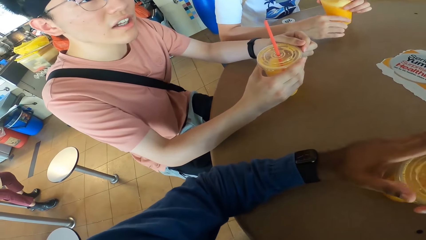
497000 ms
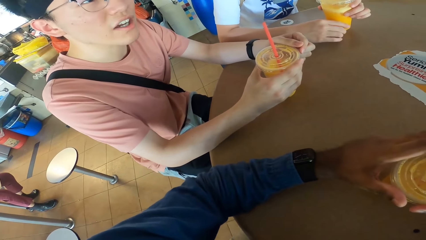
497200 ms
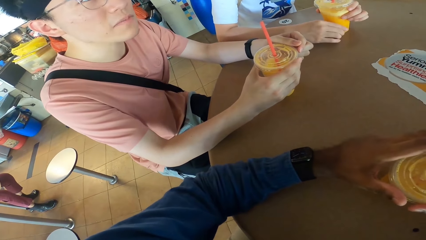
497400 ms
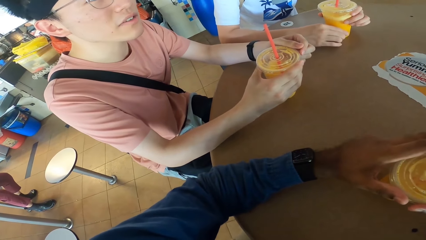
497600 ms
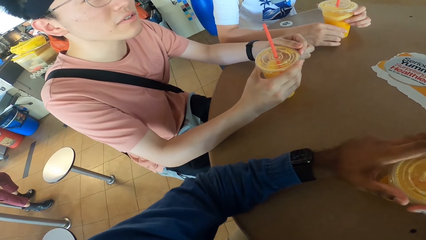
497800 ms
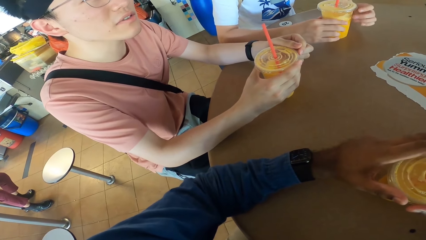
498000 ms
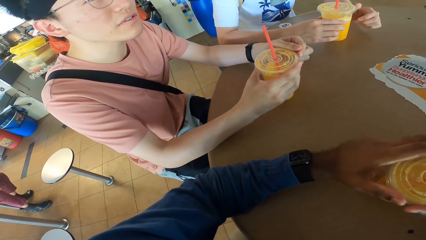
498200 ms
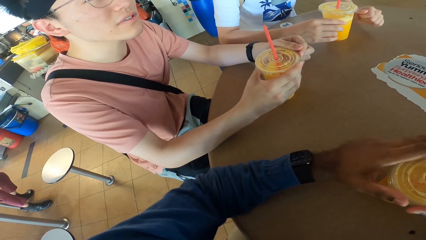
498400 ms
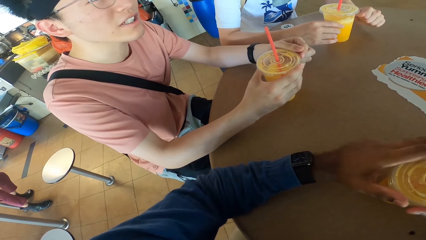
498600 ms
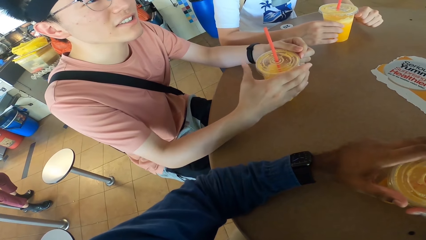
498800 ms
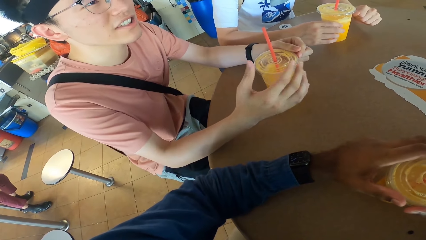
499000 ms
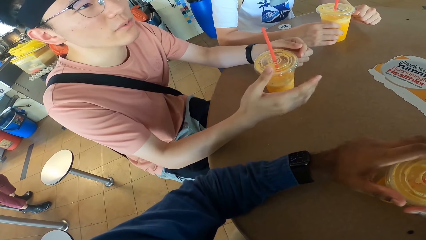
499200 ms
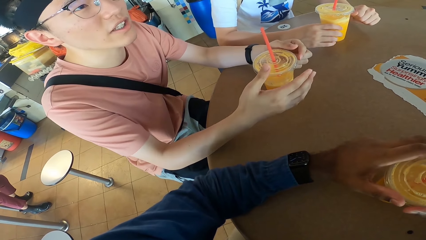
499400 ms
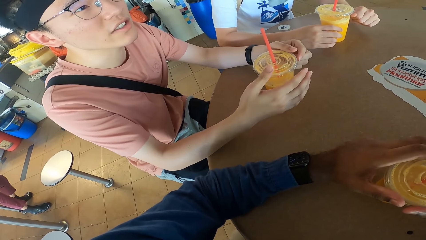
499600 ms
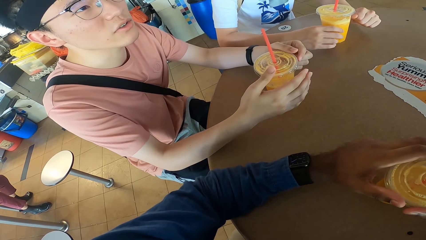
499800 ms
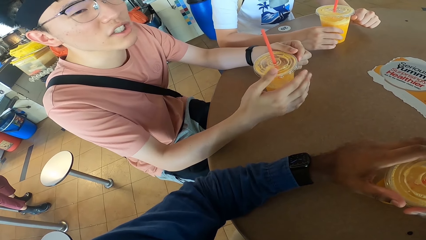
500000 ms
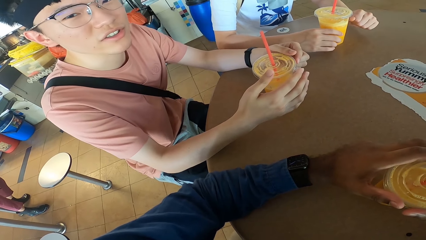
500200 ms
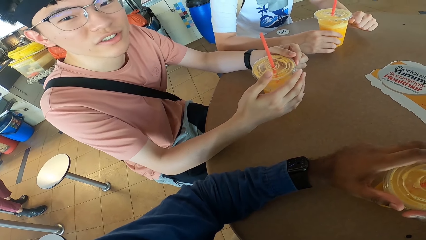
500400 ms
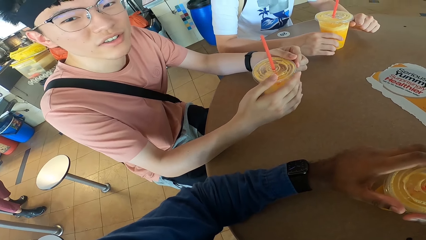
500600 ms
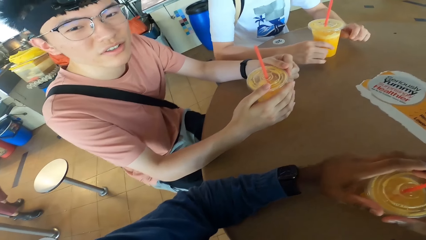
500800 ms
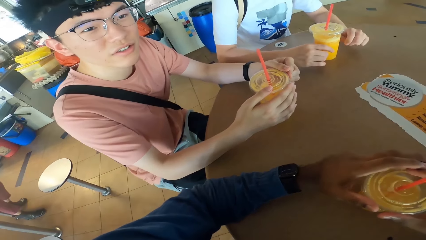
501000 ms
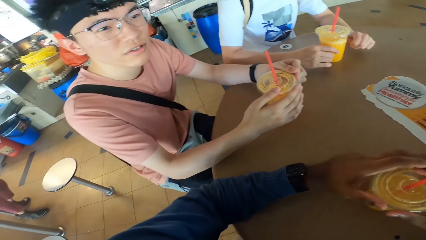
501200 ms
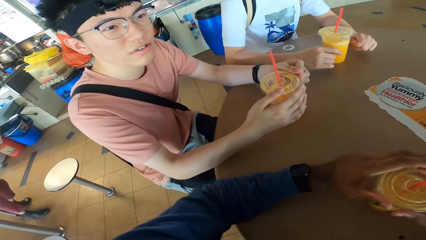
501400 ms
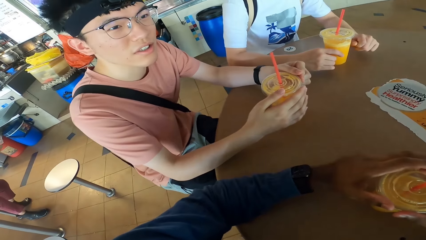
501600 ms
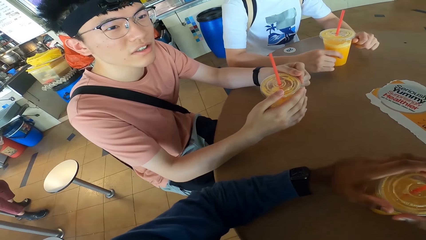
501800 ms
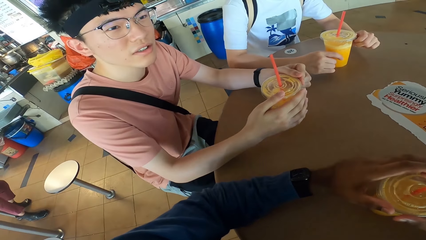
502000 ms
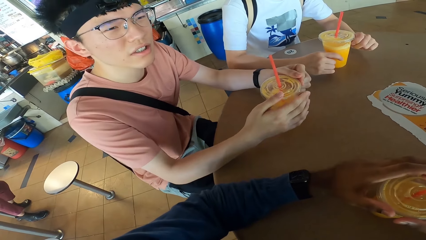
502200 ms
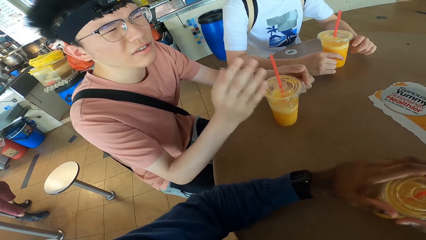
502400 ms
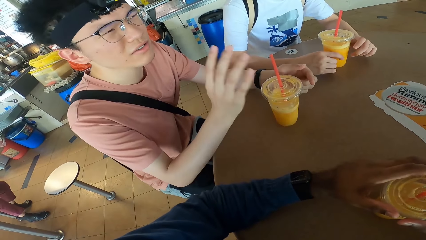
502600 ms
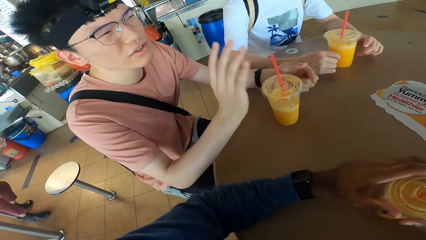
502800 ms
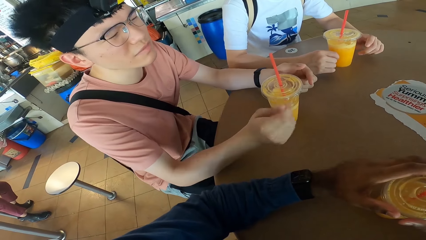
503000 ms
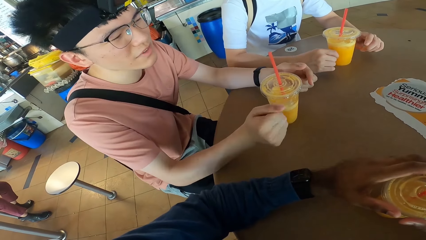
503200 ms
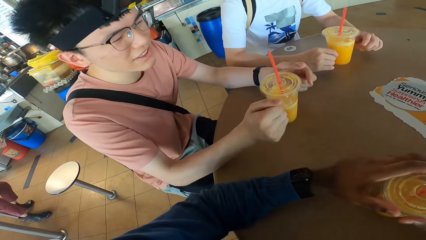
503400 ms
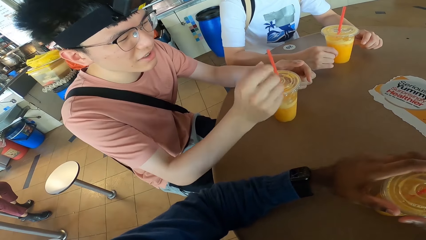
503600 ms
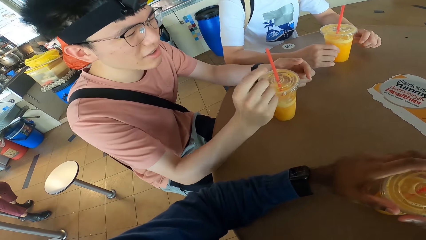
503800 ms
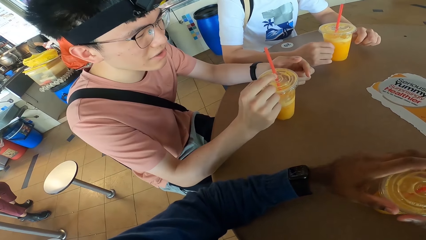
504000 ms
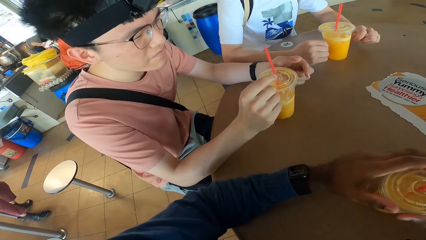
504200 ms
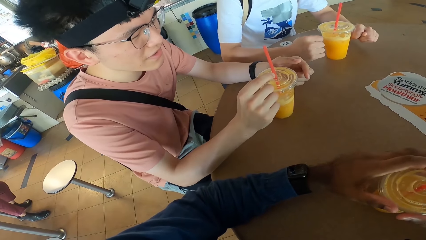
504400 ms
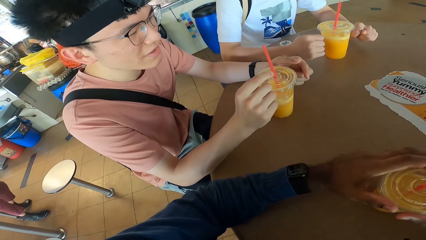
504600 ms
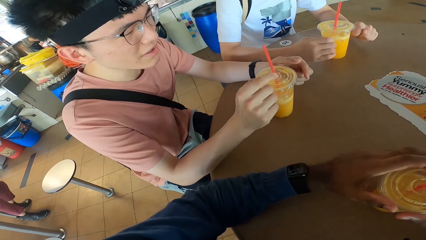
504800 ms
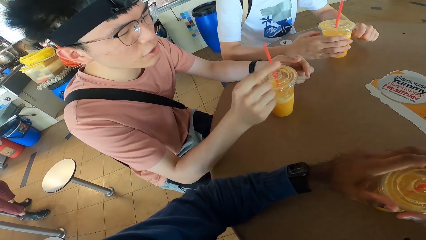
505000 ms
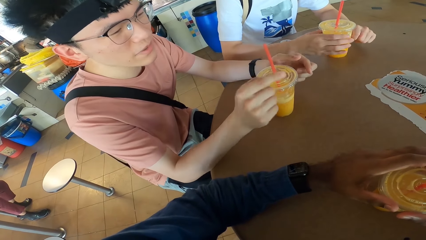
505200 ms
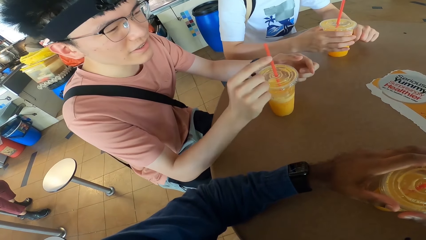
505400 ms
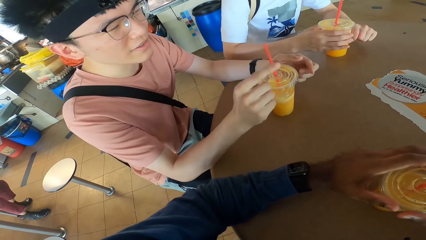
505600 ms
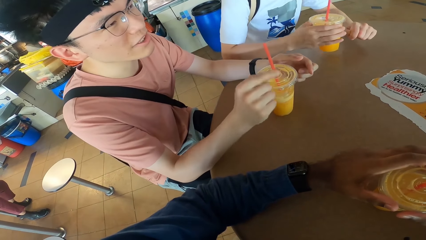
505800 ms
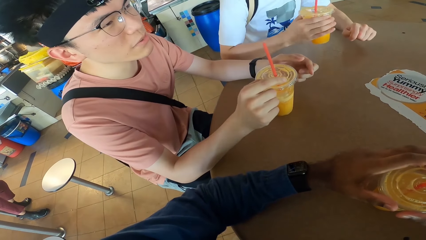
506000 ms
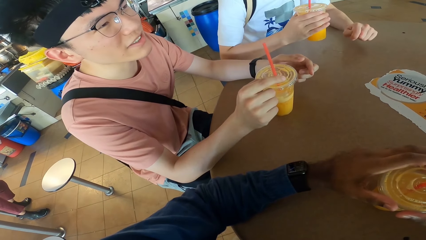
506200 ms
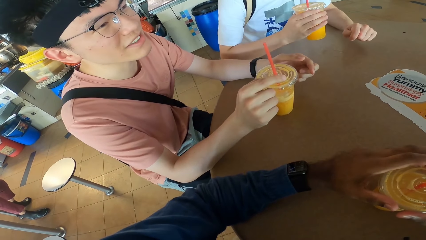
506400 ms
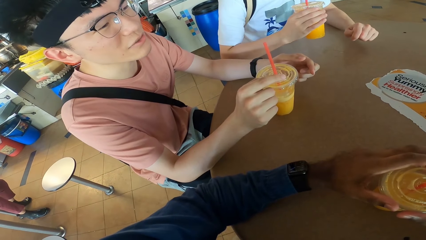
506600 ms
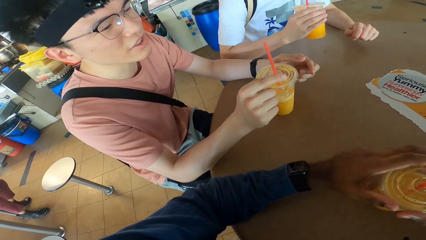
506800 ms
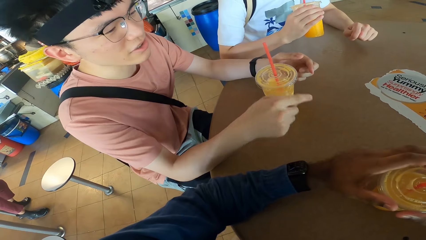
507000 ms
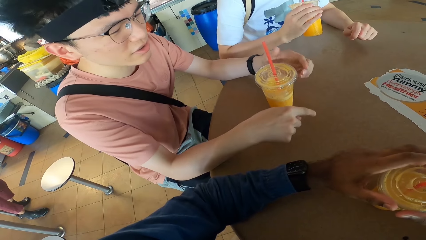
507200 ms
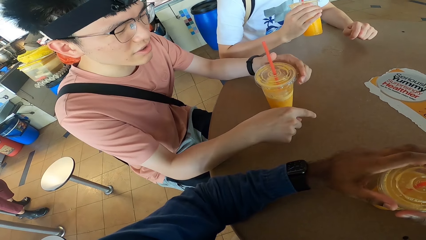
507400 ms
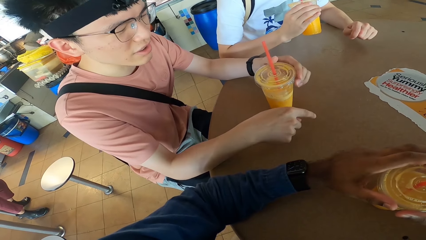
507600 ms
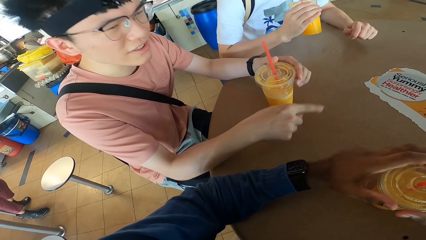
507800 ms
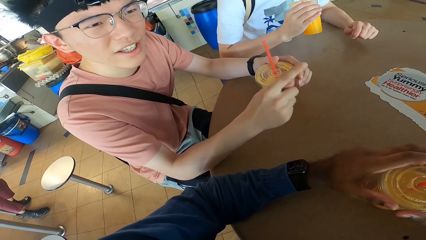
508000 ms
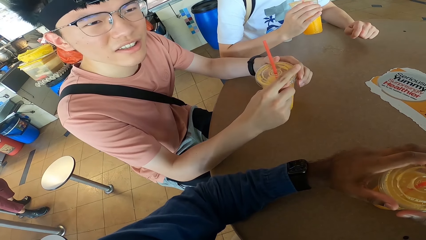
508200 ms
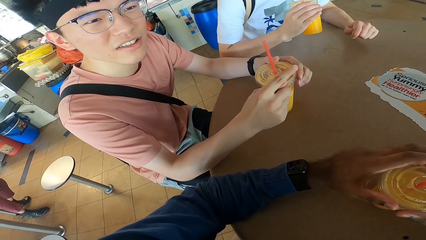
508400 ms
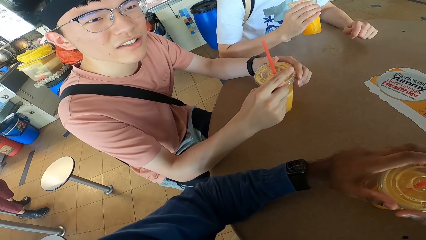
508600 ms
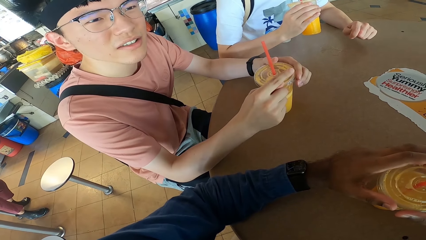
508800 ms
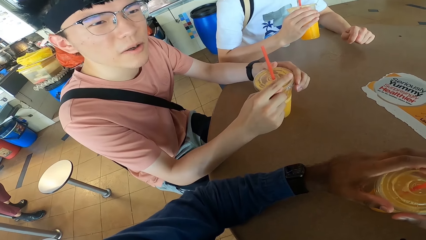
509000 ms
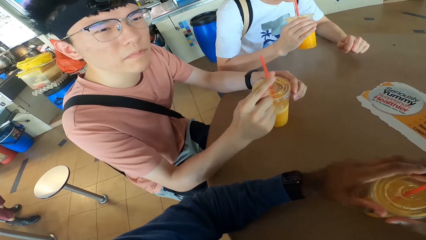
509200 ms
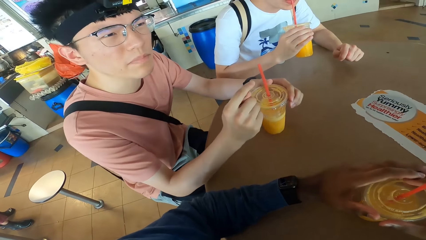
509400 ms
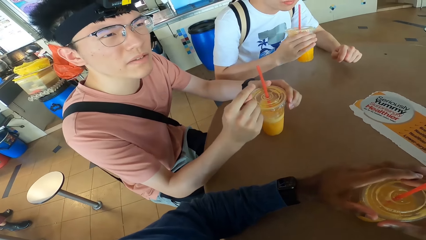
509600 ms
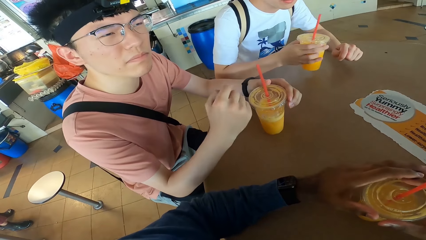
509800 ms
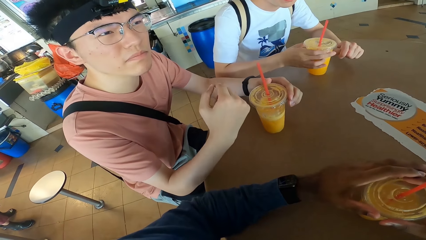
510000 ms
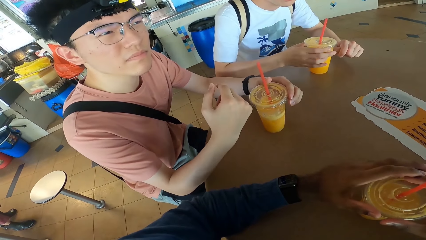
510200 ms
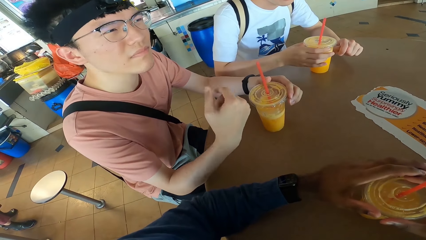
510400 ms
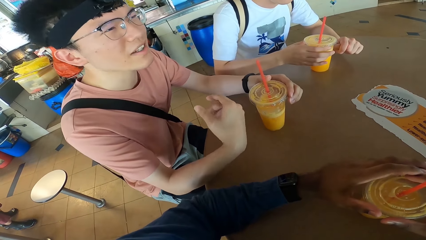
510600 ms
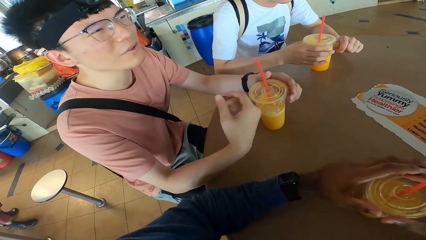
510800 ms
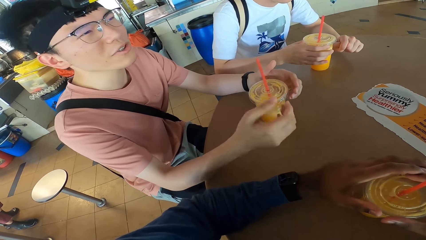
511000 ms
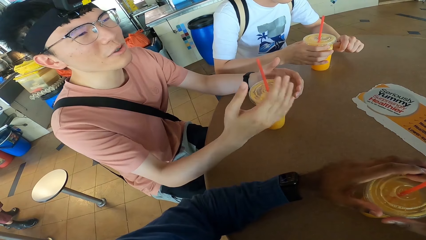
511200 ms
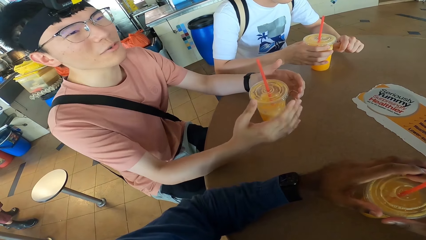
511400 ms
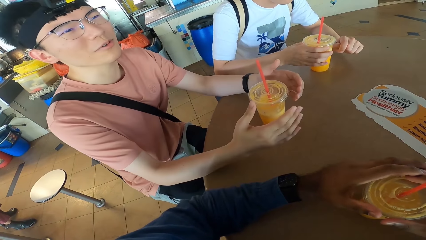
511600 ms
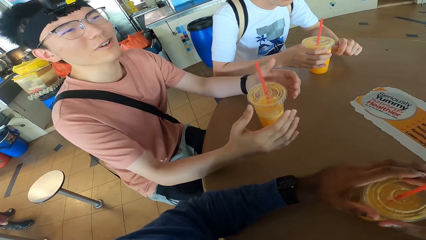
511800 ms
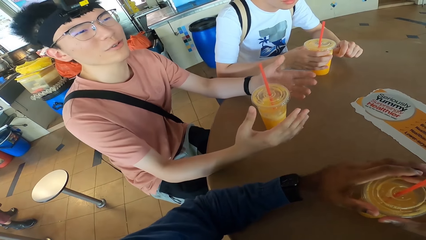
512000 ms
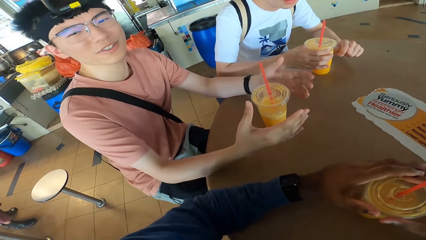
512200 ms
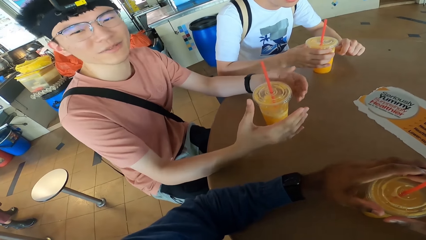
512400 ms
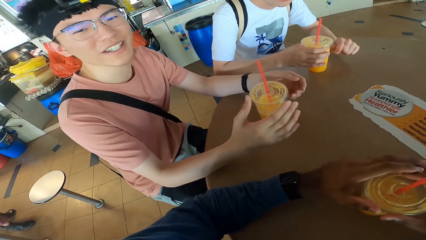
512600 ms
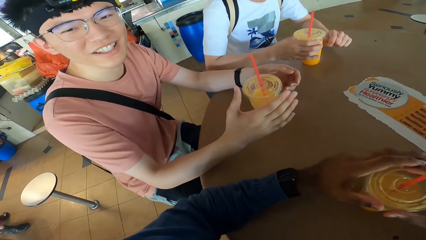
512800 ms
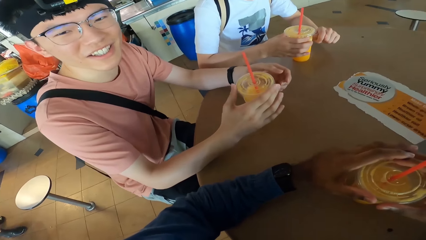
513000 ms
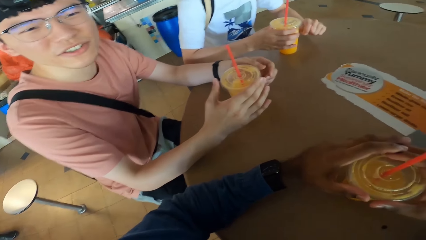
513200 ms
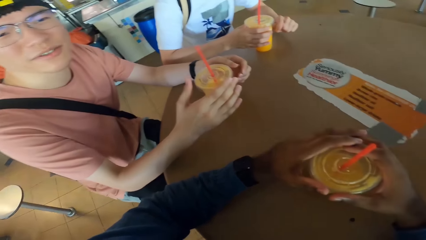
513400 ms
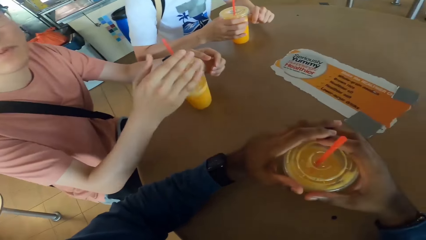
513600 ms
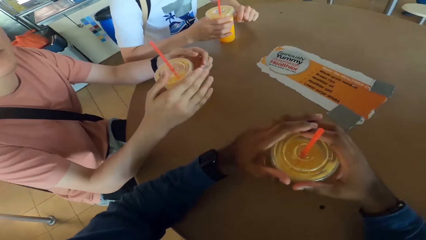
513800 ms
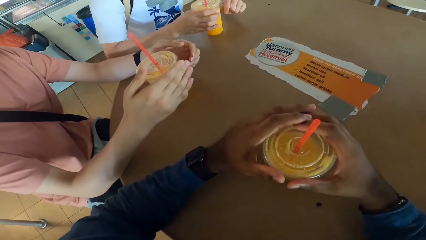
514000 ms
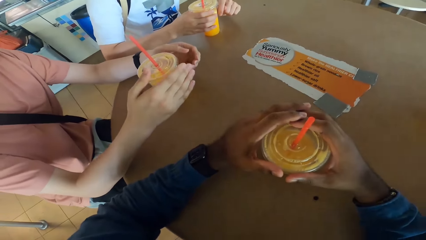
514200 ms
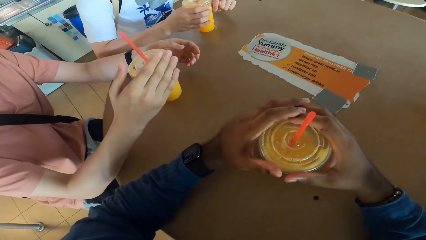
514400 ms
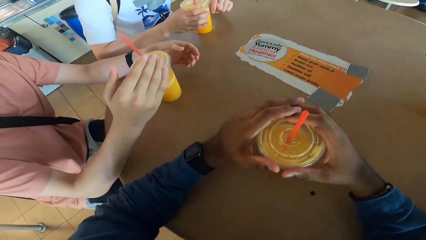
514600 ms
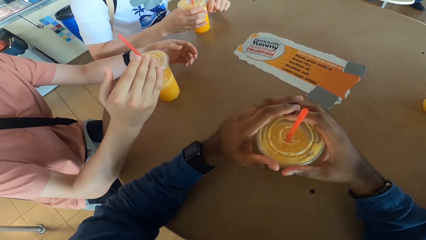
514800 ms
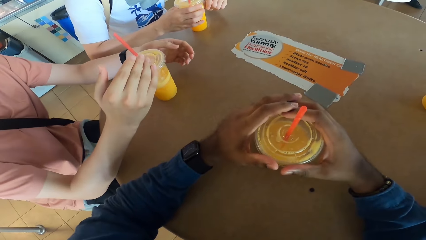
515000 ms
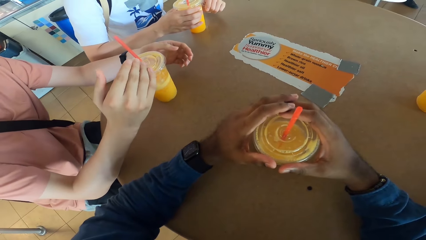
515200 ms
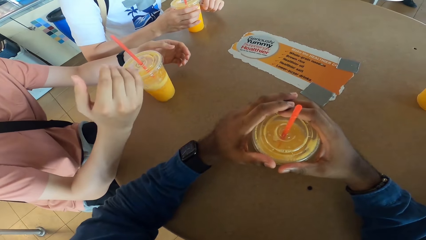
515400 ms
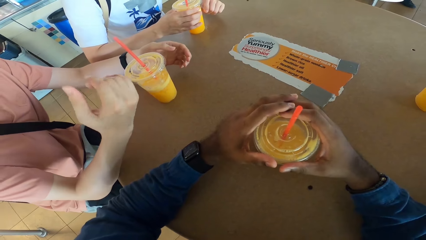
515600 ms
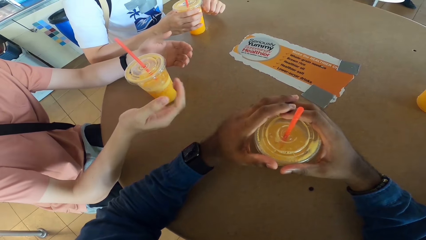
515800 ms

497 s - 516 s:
A man answers another man. A third man takes a drink. The third man puts the drink at the table.
